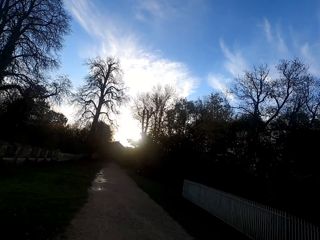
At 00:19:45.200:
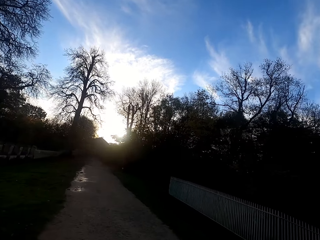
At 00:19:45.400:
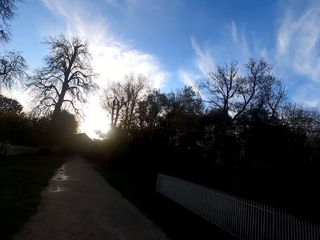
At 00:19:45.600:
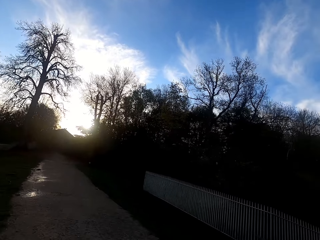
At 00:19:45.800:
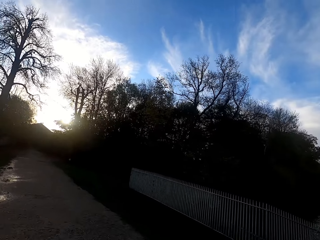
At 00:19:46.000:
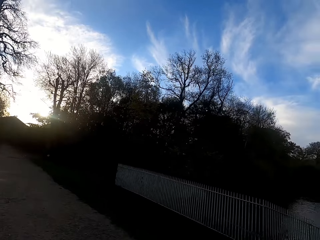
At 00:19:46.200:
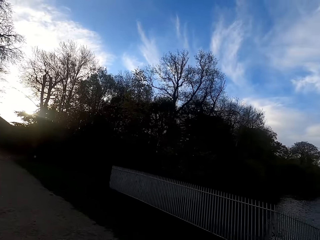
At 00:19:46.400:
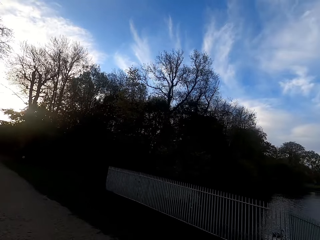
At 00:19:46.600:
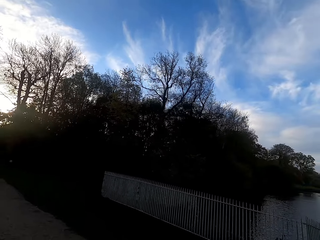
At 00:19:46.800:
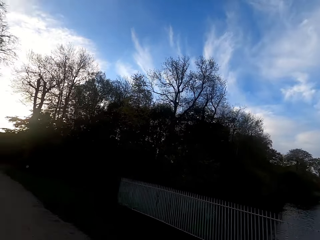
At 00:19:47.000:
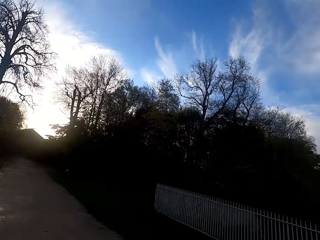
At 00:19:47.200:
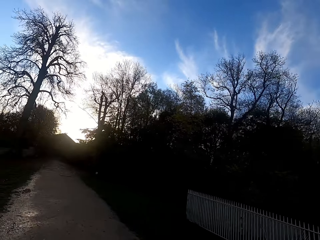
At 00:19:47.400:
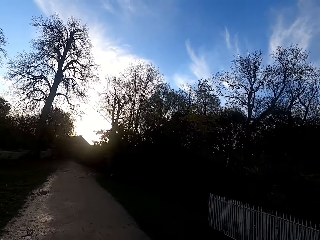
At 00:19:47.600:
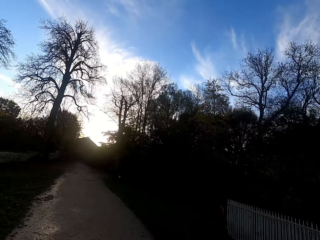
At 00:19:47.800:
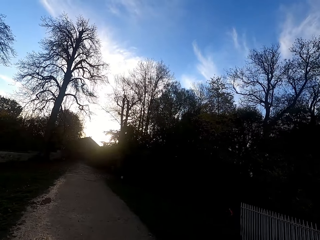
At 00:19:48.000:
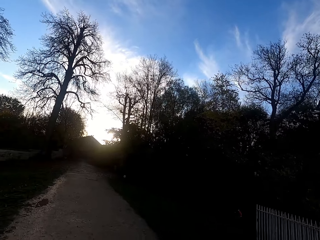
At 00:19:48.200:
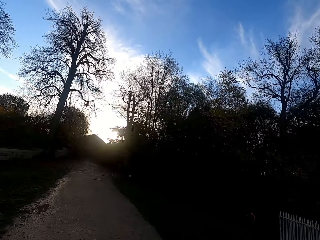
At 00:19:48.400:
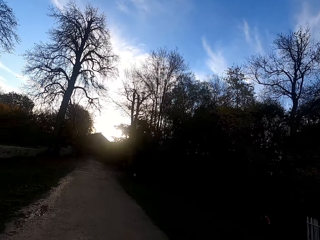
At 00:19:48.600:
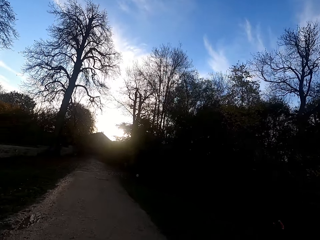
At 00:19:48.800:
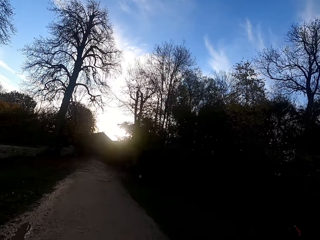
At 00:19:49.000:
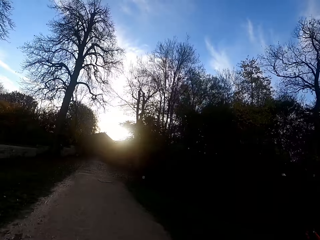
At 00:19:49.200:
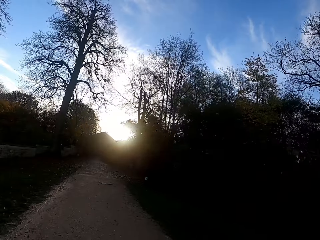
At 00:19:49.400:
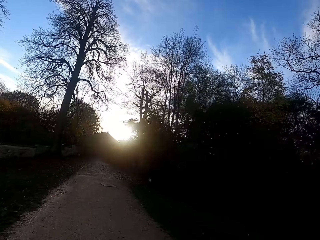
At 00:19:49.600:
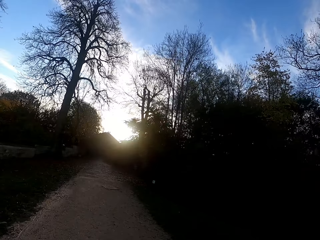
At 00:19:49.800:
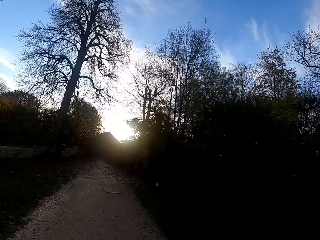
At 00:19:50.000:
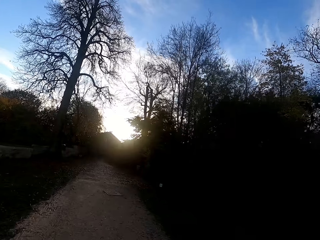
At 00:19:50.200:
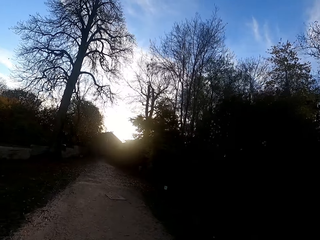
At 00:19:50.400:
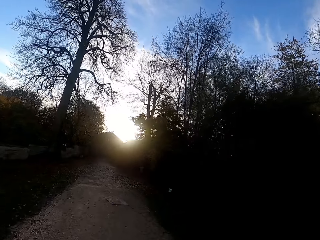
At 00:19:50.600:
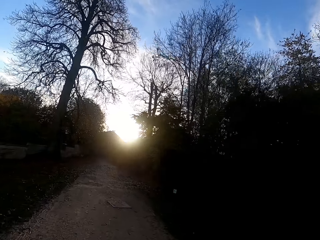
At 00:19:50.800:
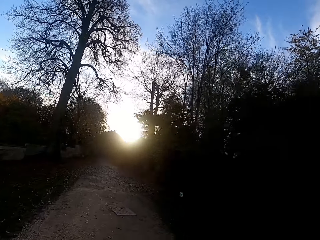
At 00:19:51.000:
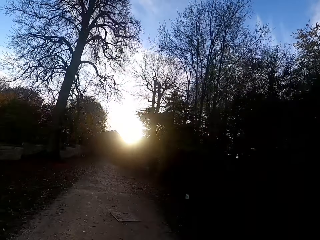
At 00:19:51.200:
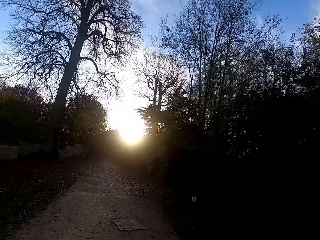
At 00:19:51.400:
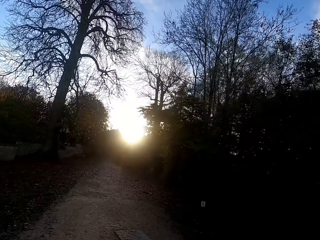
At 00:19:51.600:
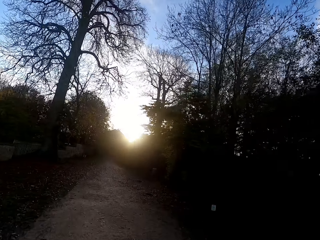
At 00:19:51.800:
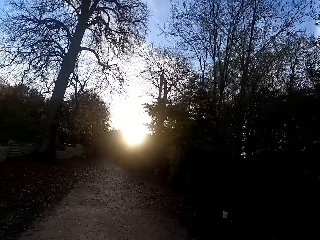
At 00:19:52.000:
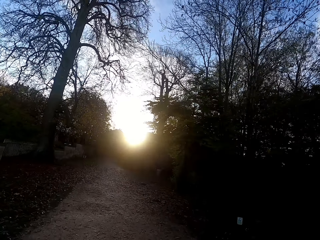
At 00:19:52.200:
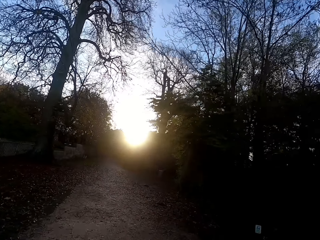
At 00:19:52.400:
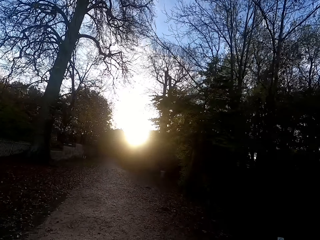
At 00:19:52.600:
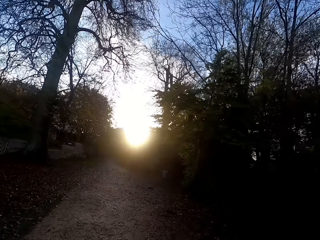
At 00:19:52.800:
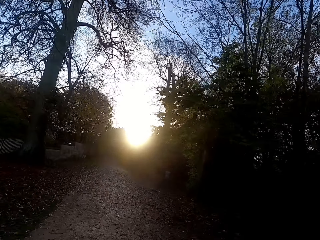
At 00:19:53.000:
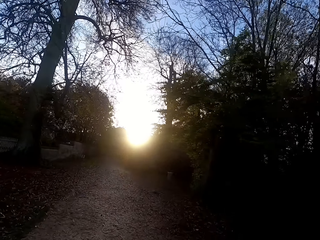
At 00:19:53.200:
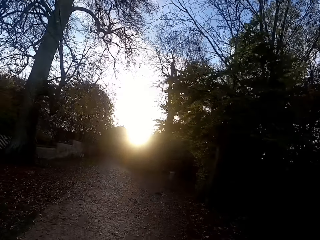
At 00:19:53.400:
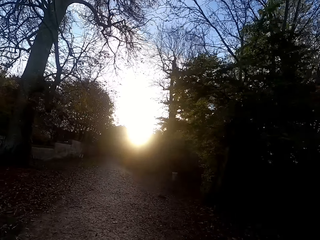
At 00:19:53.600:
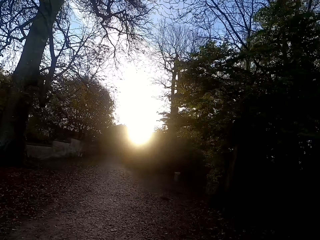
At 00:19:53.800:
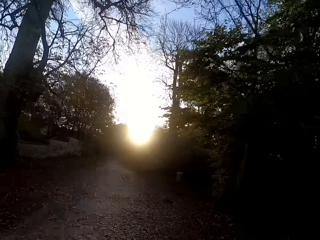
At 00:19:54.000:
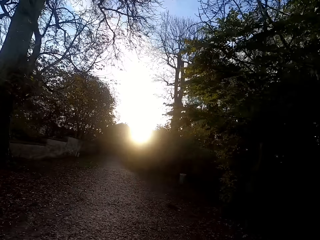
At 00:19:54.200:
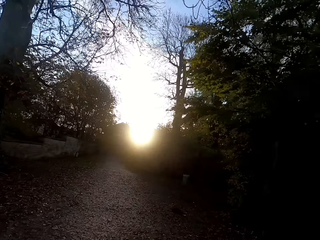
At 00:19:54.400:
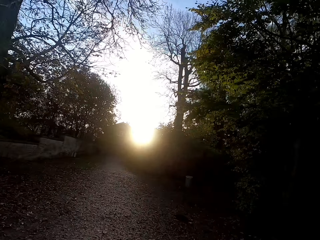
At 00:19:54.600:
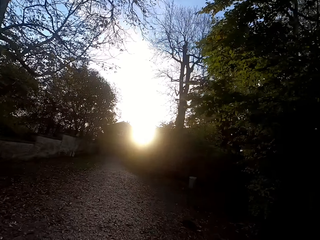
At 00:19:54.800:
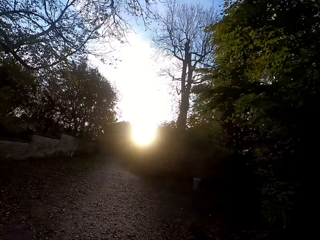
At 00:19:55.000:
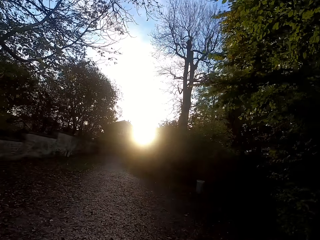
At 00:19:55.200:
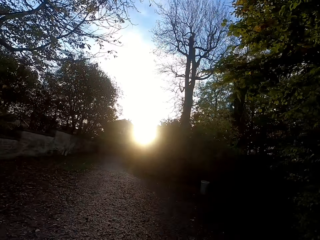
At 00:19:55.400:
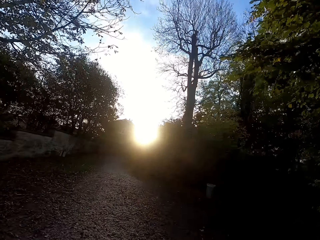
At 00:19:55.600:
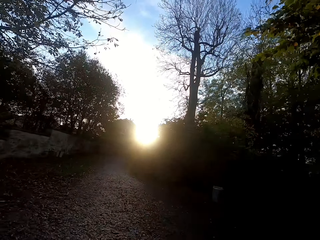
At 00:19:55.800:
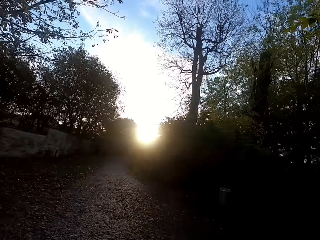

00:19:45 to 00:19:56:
The camera wearer looks right. They look forward. They run forward.

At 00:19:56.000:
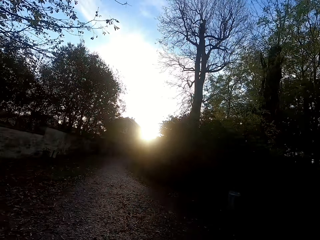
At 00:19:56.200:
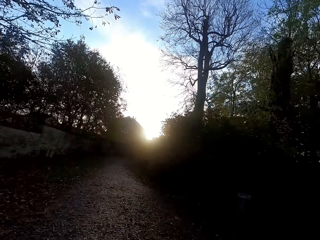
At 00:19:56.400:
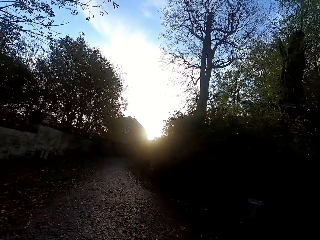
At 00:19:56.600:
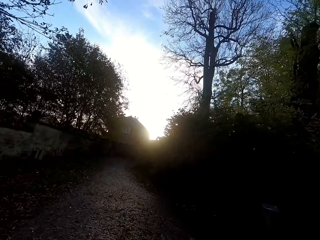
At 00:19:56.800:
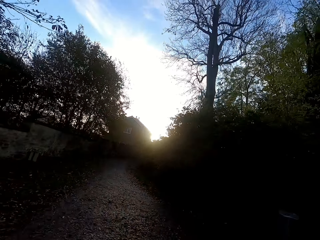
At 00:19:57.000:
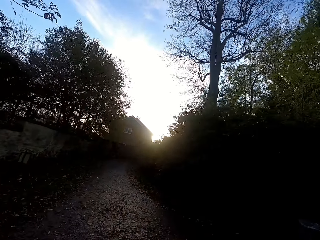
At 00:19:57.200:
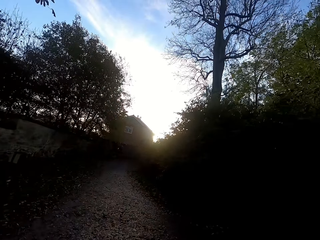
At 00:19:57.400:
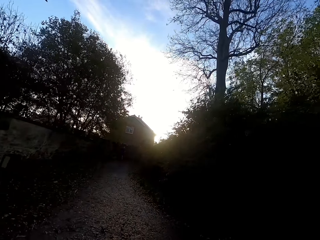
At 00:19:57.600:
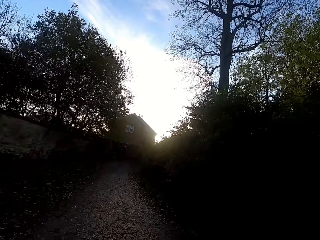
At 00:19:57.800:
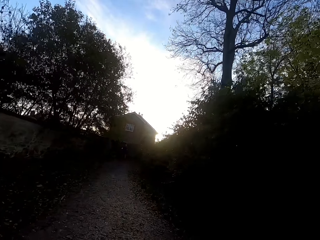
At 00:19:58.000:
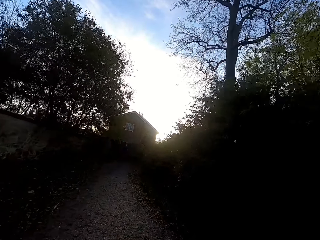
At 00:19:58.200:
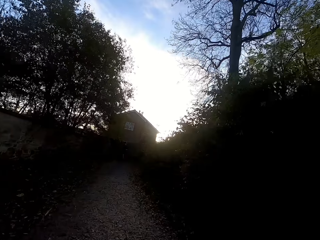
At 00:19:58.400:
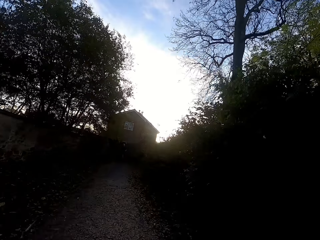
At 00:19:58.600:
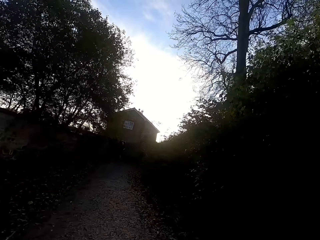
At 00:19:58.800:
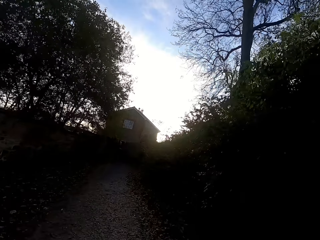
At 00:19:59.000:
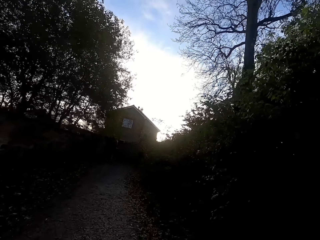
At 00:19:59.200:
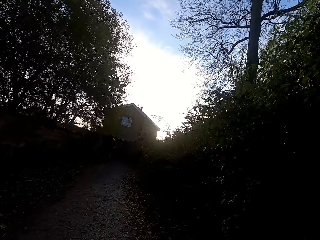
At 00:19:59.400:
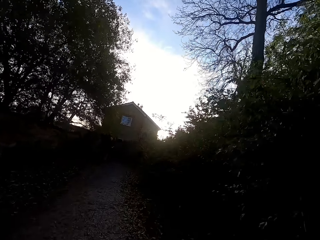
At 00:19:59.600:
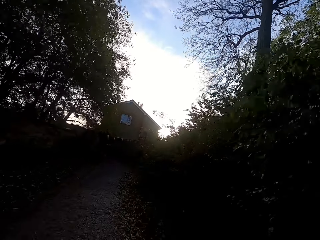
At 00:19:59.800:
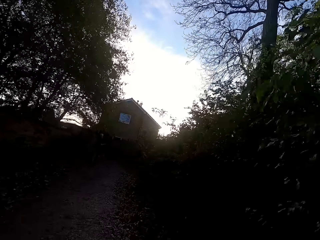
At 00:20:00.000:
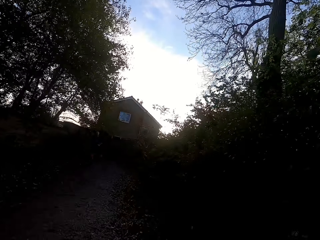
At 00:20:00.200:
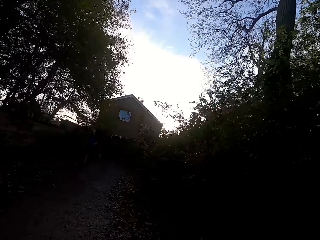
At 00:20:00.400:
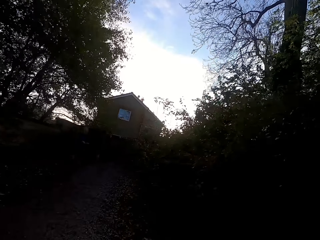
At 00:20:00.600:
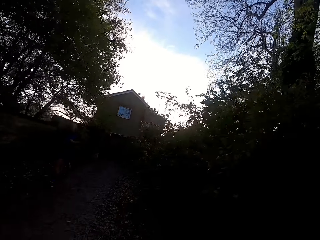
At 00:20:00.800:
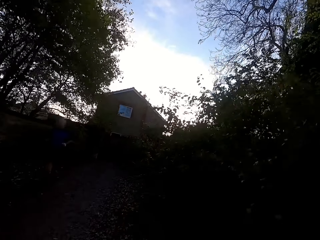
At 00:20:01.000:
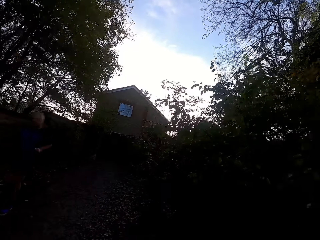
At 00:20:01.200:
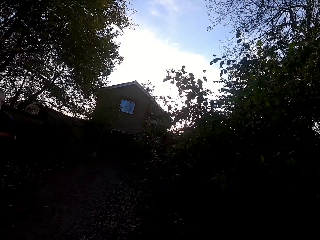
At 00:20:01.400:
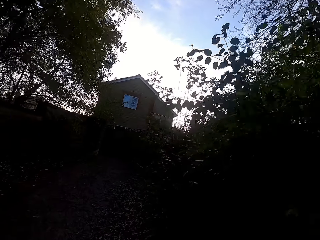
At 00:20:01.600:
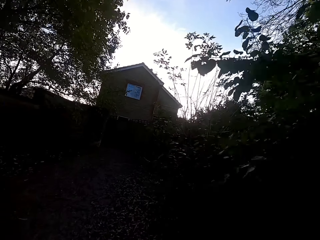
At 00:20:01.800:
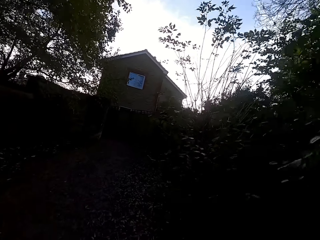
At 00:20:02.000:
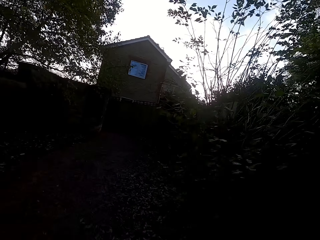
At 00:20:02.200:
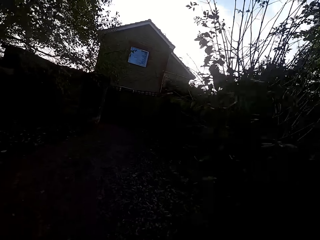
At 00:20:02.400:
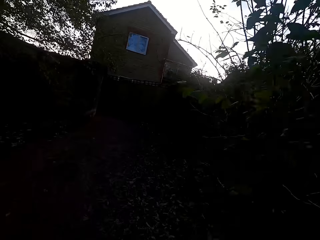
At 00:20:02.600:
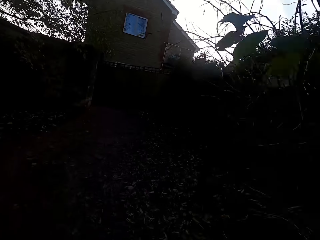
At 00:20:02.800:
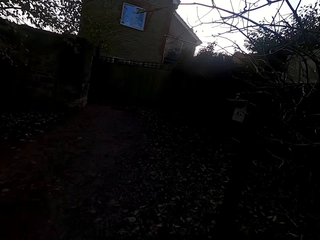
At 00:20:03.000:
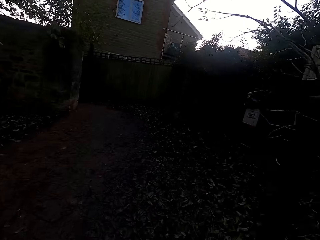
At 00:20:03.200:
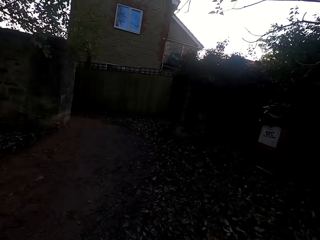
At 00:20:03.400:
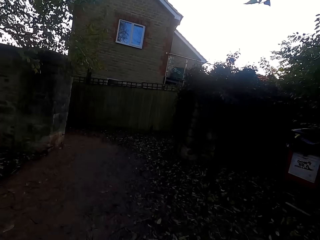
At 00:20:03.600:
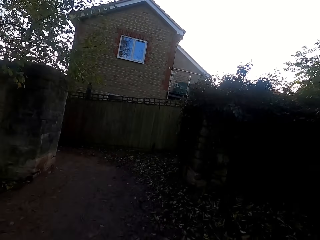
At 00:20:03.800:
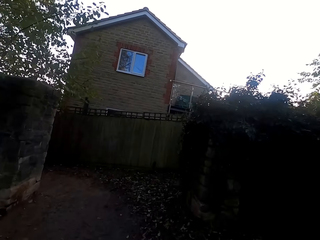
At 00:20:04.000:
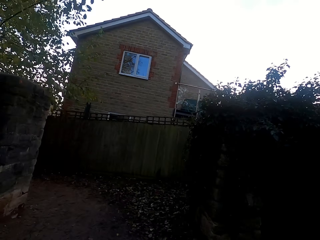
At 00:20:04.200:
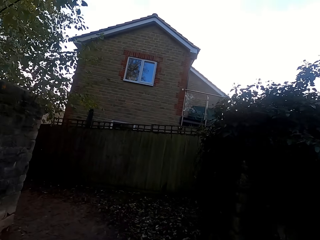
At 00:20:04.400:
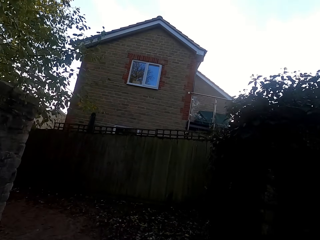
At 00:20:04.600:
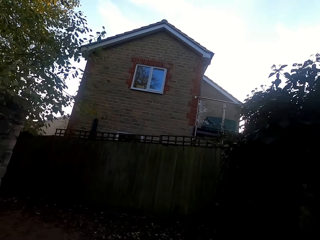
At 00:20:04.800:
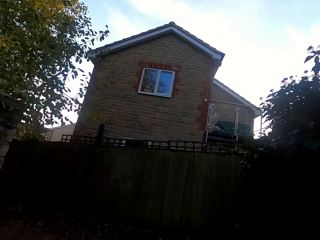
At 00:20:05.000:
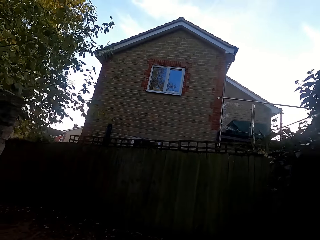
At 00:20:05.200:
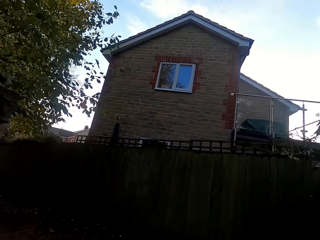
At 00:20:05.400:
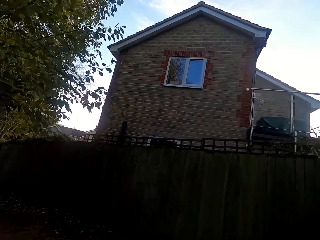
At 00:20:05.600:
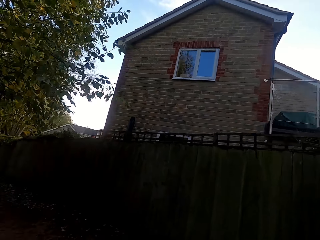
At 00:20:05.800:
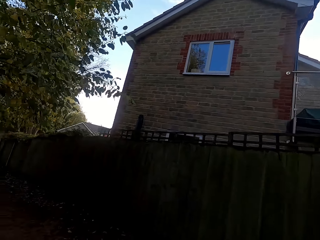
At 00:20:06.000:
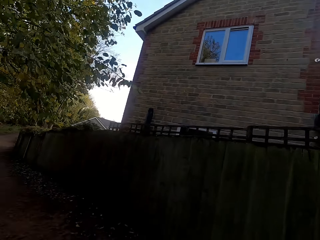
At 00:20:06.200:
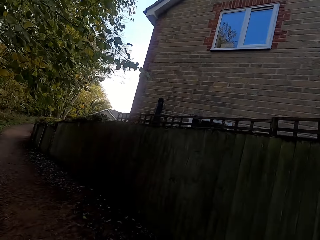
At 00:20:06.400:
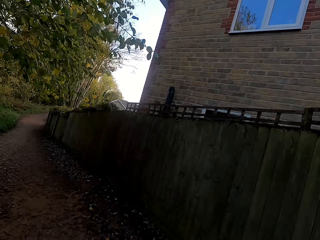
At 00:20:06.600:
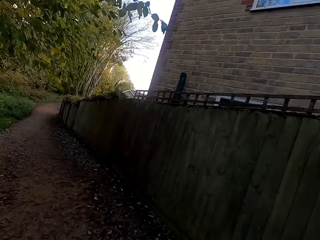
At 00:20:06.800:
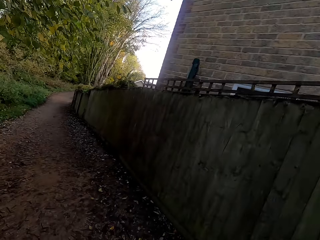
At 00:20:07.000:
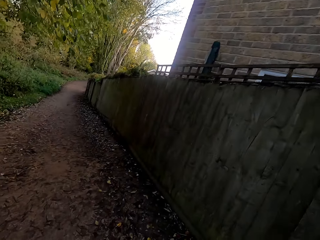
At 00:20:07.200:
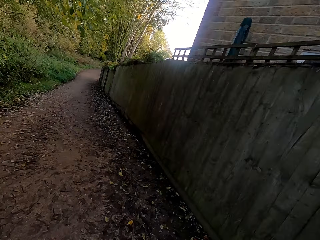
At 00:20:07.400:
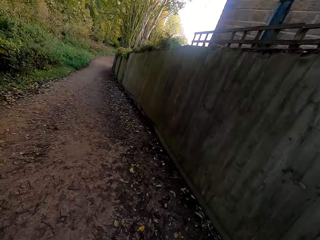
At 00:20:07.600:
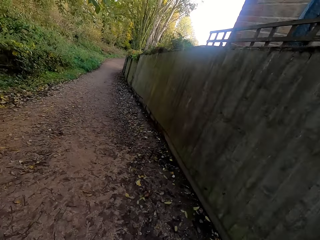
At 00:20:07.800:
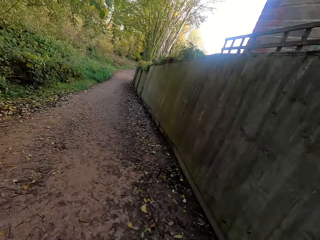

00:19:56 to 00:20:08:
A person jogs along the road. The camera wearer turns left. They walk left.
